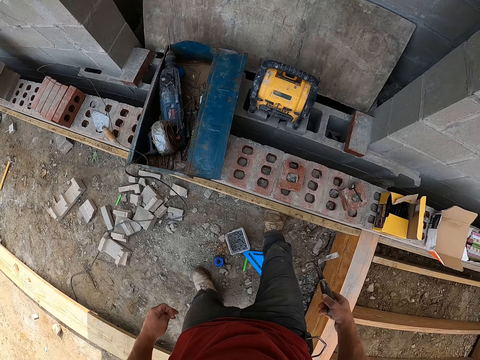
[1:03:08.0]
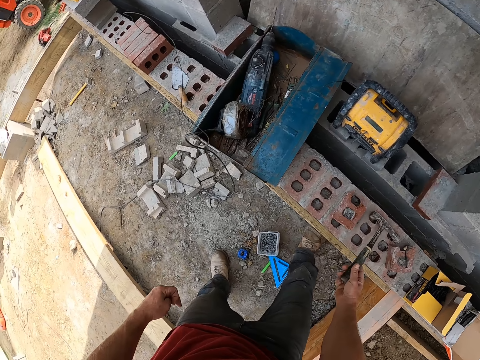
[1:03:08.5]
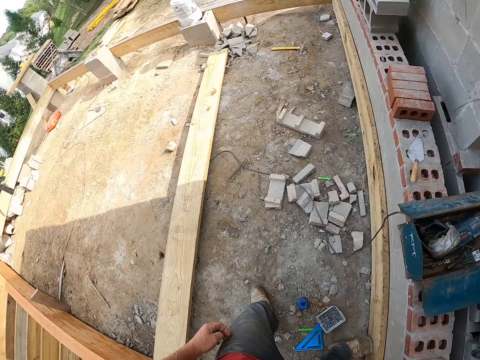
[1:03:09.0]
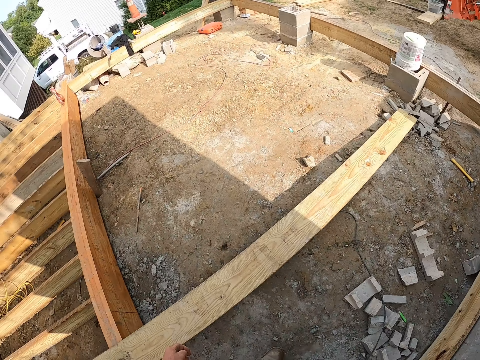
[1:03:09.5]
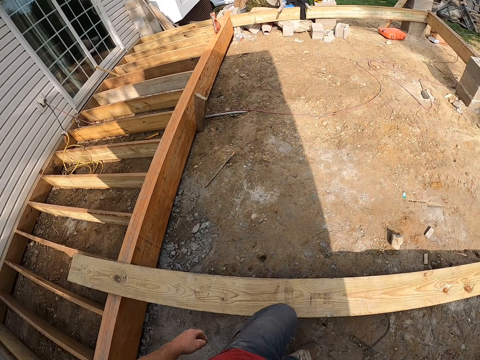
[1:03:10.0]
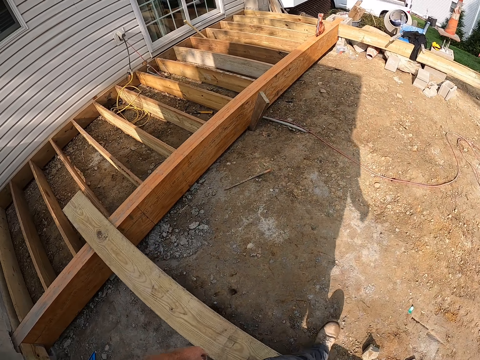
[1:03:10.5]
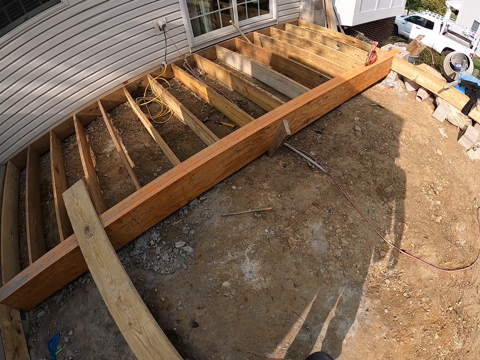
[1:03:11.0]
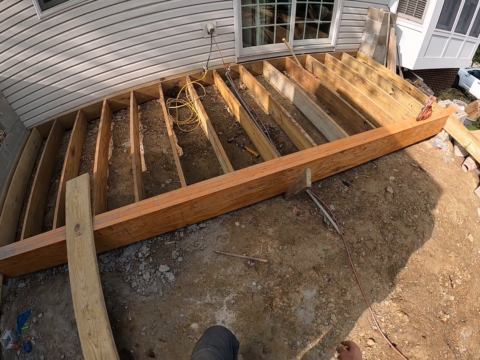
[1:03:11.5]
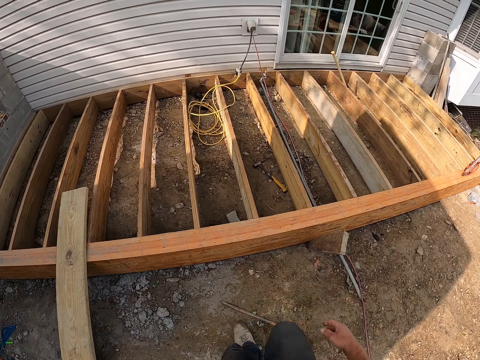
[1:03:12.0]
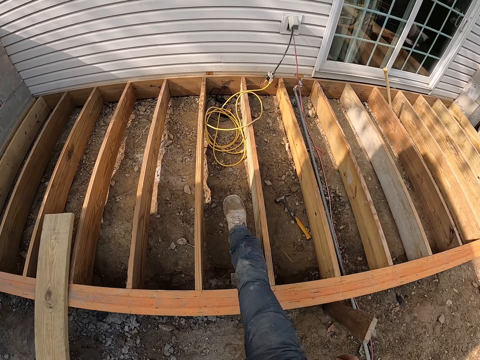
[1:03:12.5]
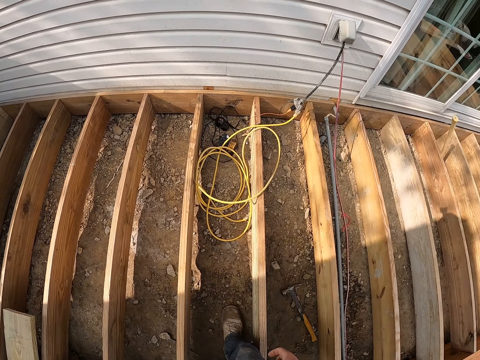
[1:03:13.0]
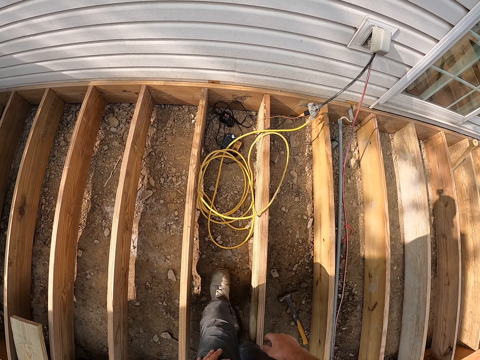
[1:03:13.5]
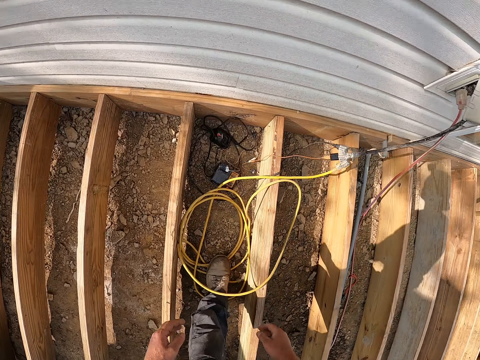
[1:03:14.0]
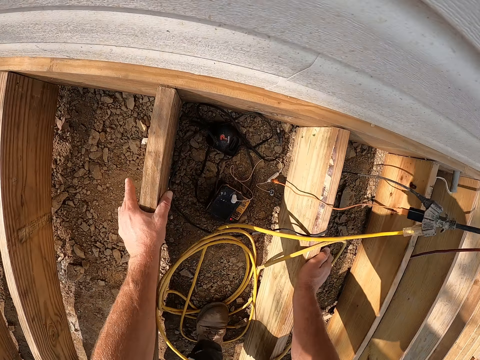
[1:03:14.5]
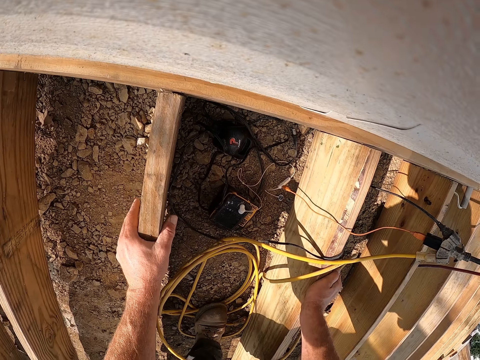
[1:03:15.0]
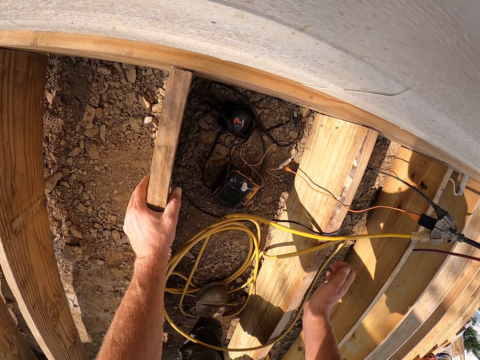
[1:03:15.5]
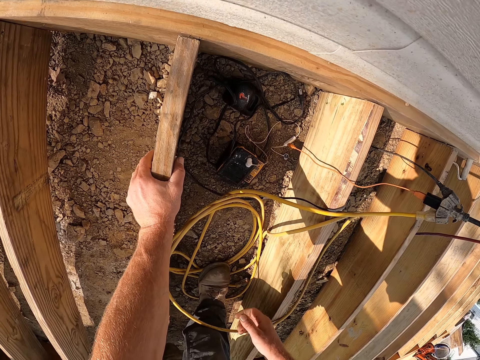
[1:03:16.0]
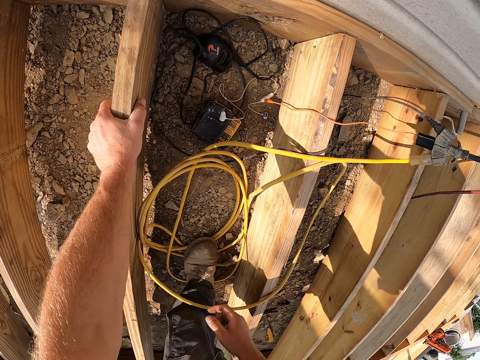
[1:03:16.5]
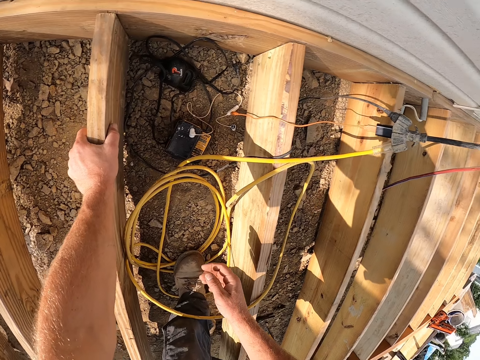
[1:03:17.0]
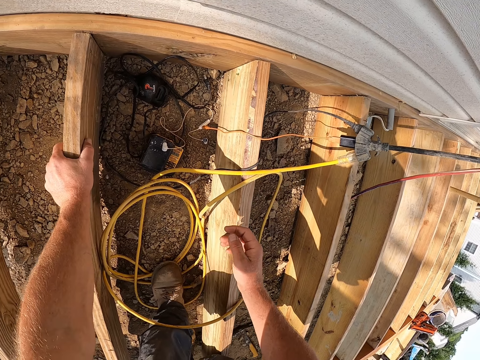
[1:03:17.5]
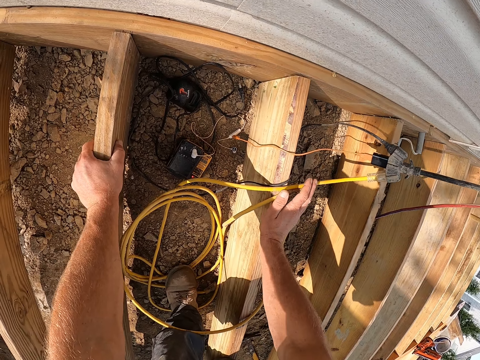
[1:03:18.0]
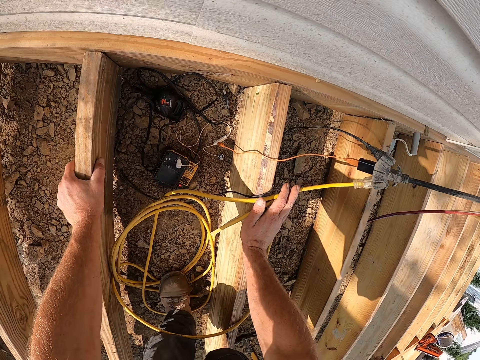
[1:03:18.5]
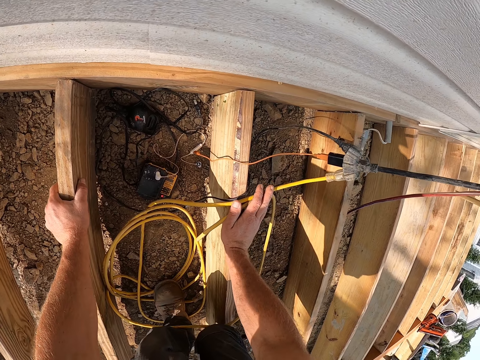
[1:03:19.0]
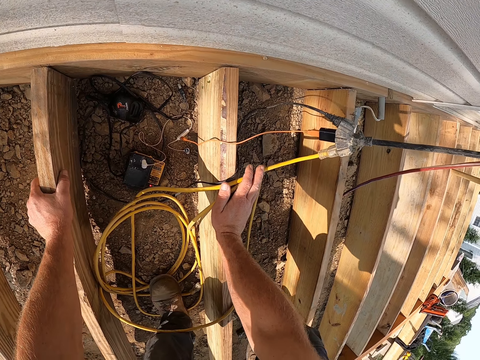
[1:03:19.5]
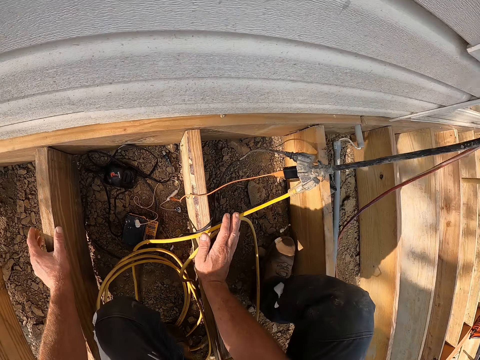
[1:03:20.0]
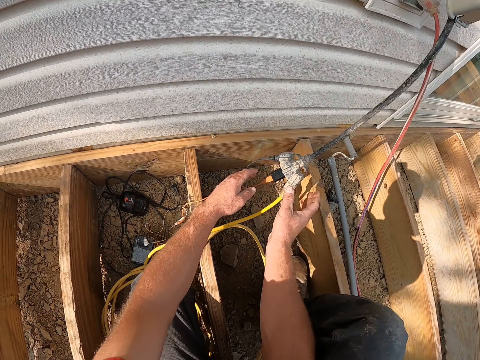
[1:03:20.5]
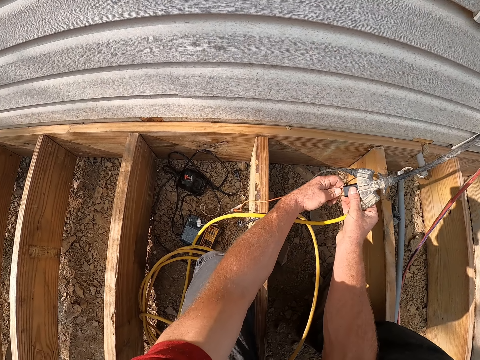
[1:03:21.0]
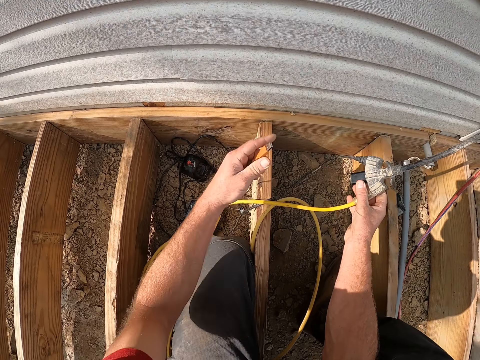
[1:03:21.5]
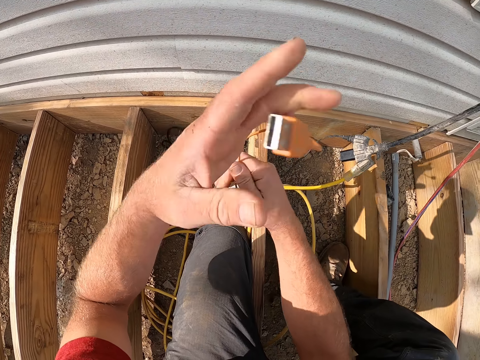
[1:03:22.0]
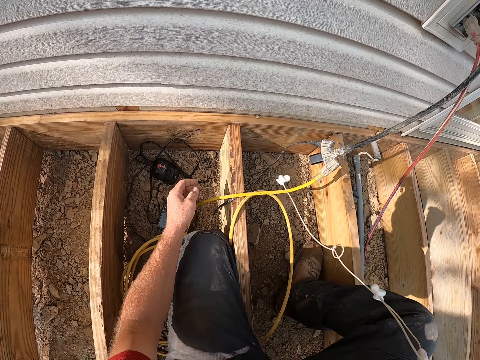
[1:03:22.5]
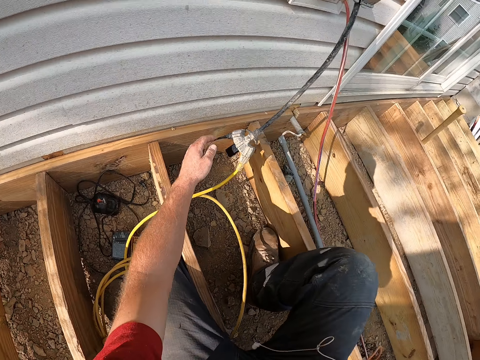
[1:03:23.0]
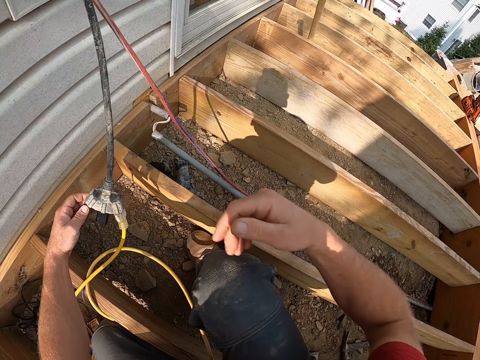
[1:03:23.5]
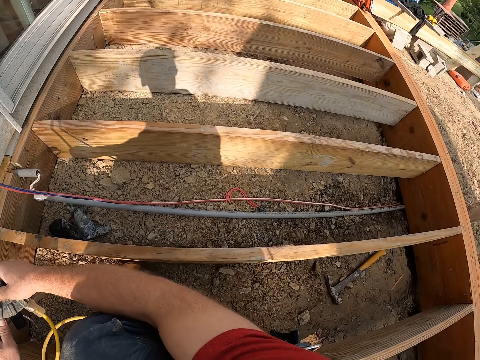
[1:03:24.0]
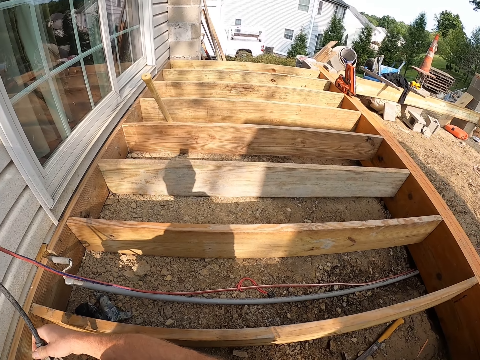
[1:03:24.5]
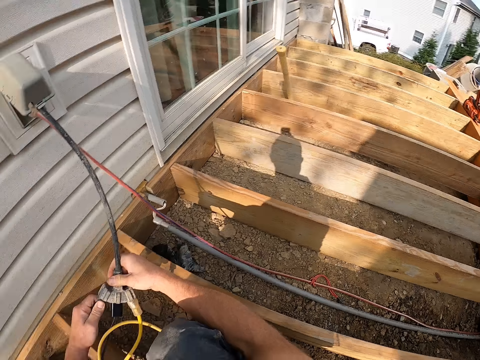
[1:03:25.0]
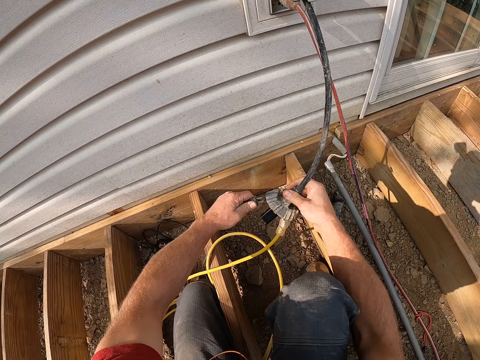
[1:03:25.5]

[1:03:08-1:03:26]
The camera wearer looks at the area. They drop the hammer on the wall. They place the hammer on the wall. They walk in the area. They go over the plank. They step into the wooden frame. They step across the timber. They walk in the area. They lean on the wooden frame. They hold a timber. They sit on the wooden frame. They unplug the earphone cable charger on the socket. They lift the earphone and the cable. They place them on the lap. They unplug another cable from the socket.

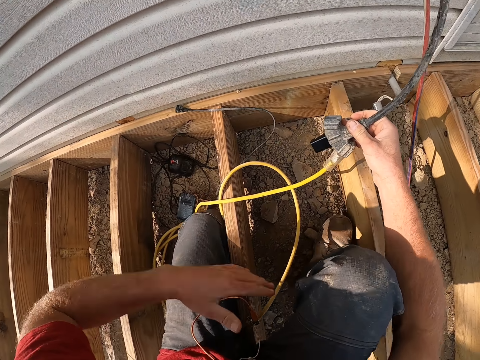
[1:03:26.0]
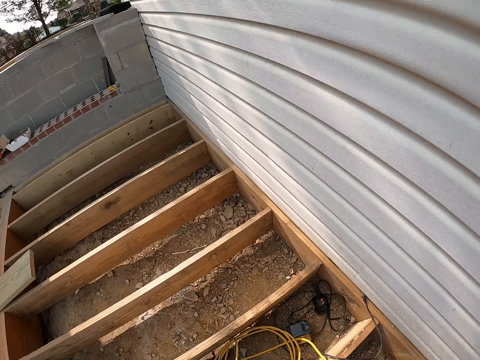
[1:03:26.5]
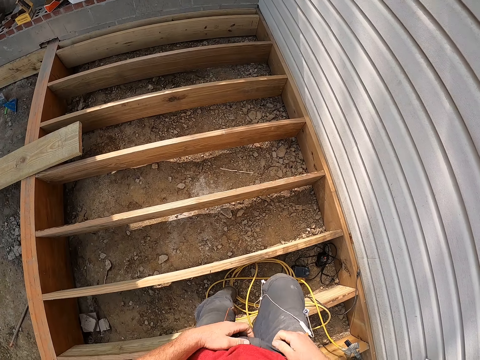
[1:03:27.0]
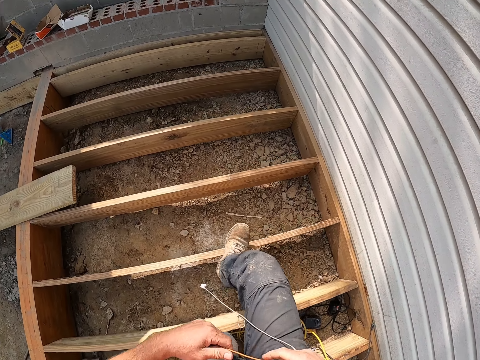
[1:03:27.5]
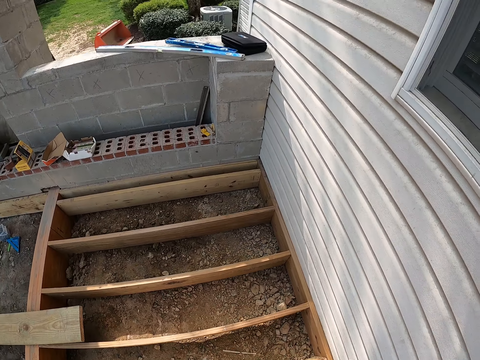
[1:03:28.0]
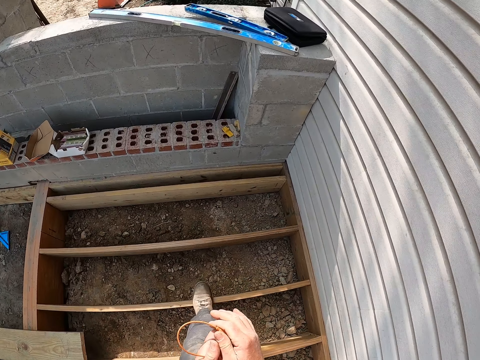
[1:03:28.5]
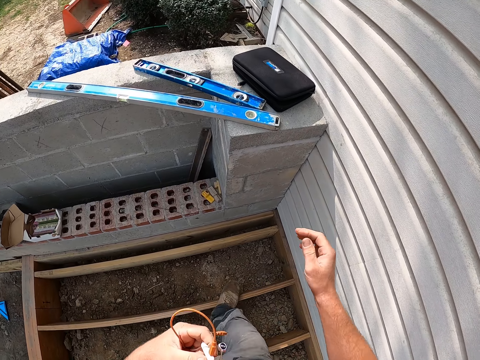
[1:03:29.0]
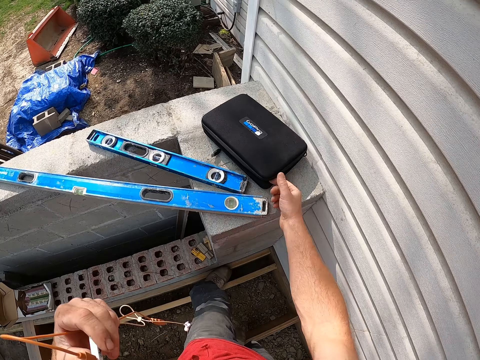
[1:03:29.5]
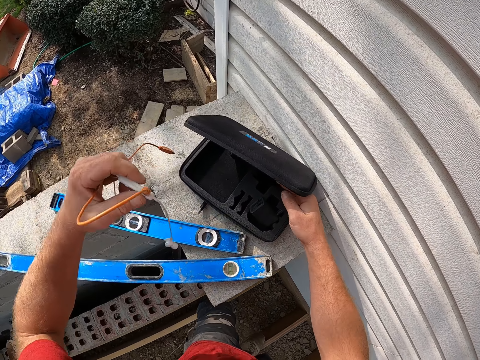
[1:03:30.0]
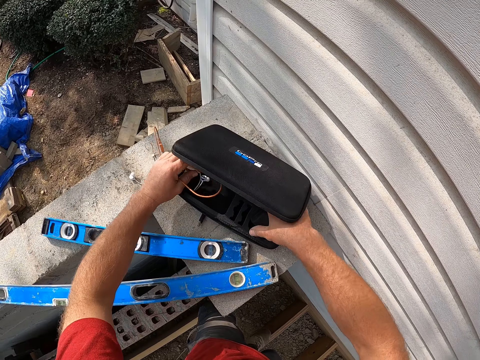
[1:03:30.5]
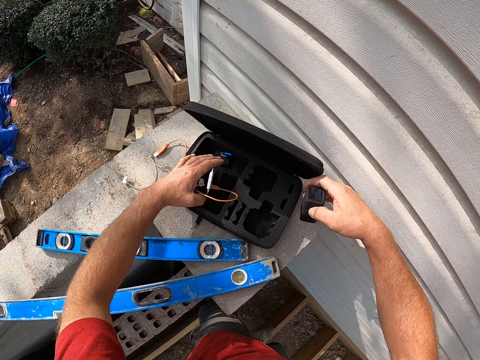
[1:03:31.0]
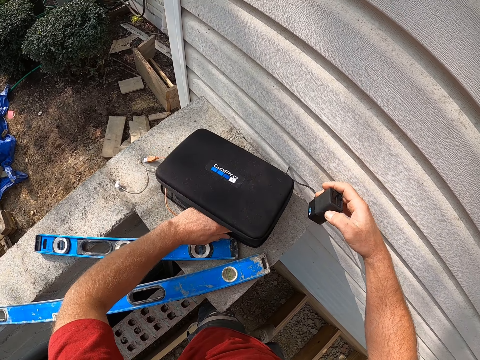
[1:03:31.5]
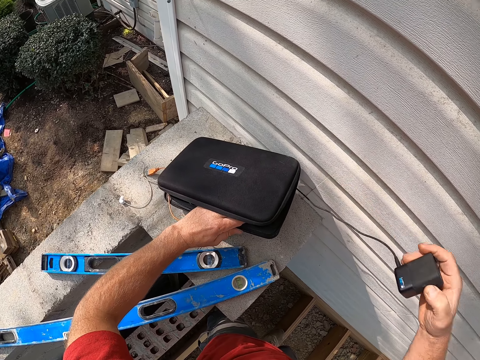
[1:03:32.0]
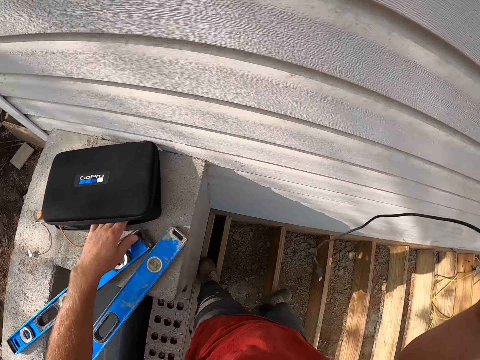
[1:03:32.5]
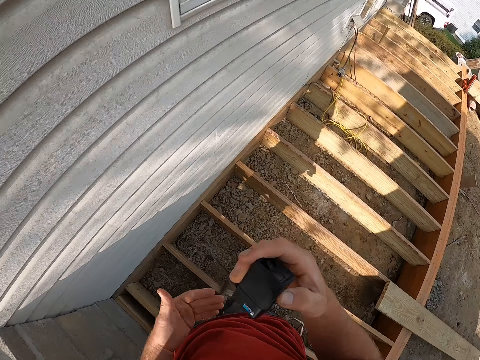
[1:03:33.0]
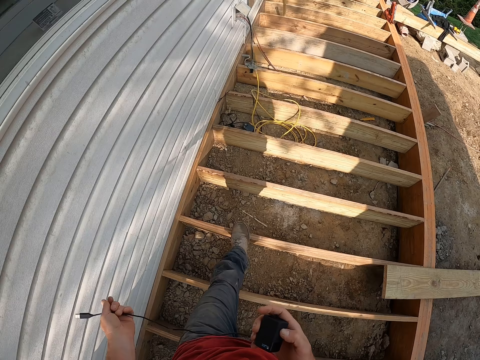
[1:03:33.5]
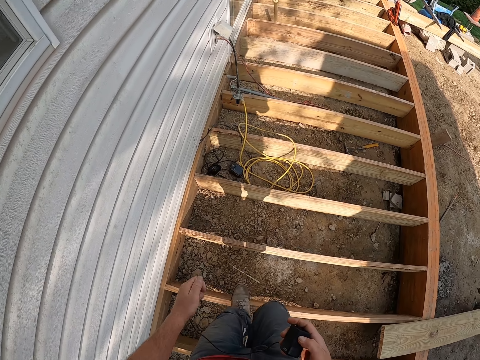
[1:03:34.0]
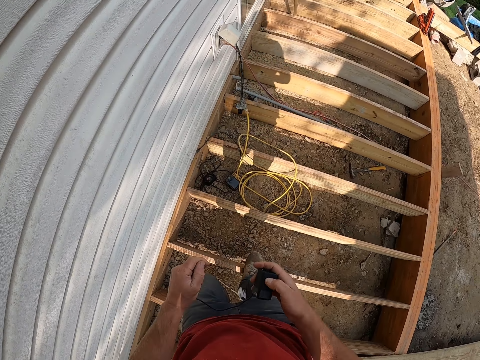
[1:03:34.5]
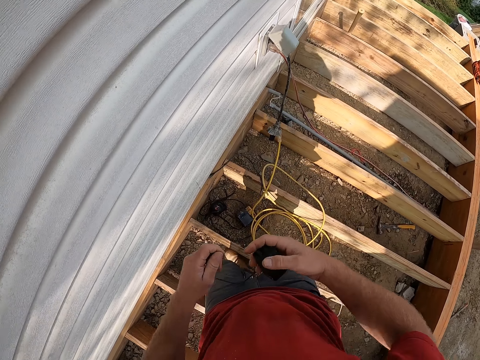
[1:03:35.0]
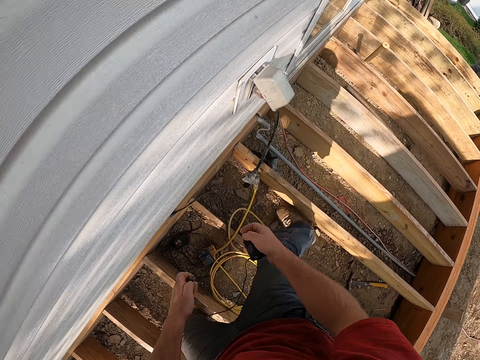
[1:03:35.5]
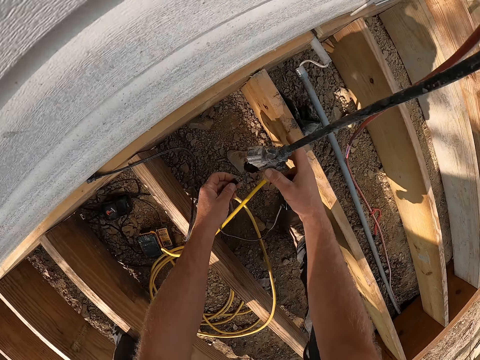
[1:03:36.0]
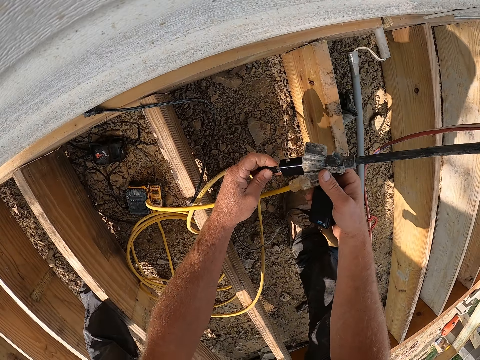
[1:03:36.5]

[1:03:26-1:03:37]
The camera wearer picks the earphone and cable on the lap. They carry the earphone and cable to the camera case or bag on the wall. They open the case. They pick an adapter in the bag. They put the earphone and cable in the case. They take a camera battery charger from the case. They stretch the battery charger and carry the charger to a socket. They bend on the socket. They plug the adapter cable to the socket.
